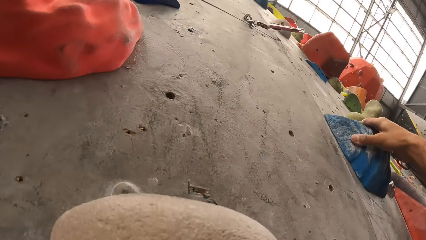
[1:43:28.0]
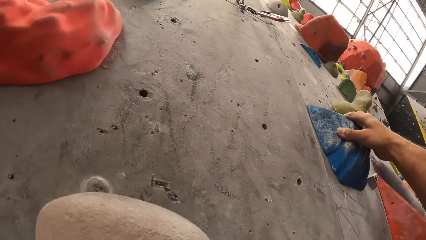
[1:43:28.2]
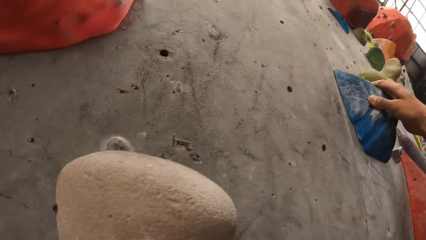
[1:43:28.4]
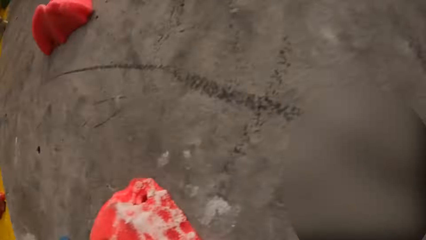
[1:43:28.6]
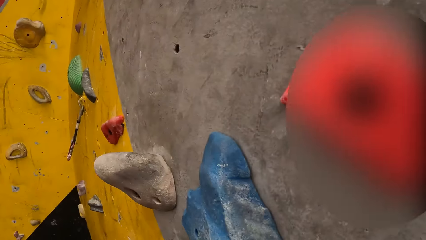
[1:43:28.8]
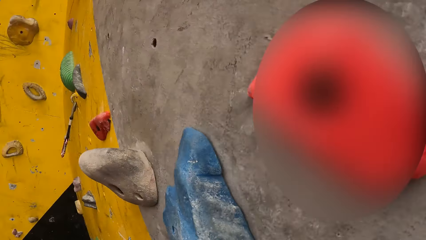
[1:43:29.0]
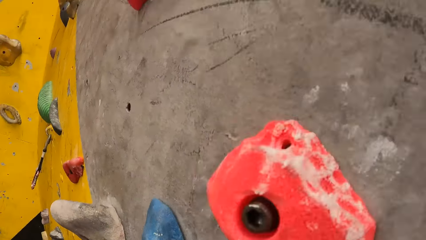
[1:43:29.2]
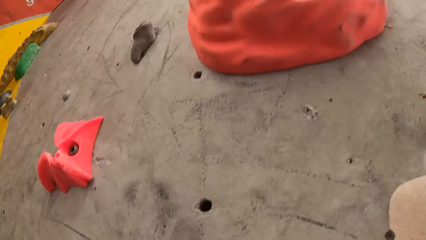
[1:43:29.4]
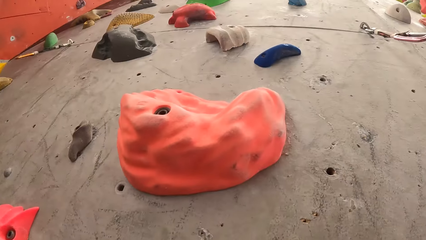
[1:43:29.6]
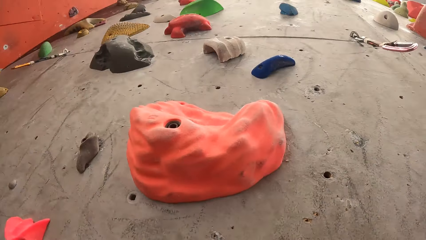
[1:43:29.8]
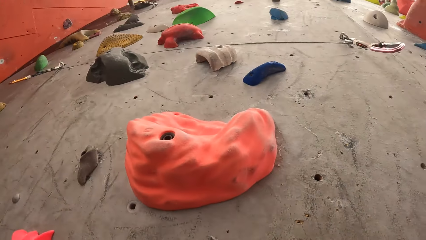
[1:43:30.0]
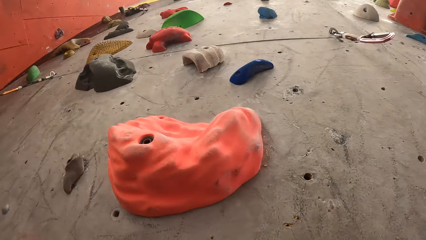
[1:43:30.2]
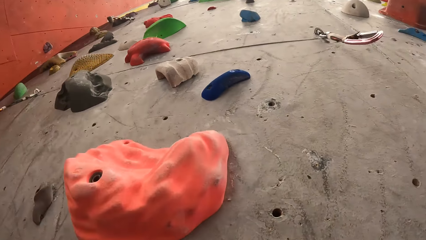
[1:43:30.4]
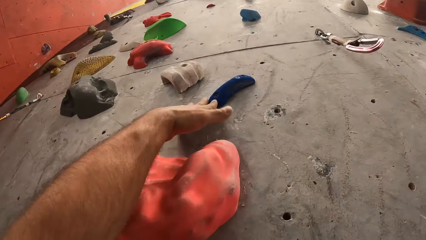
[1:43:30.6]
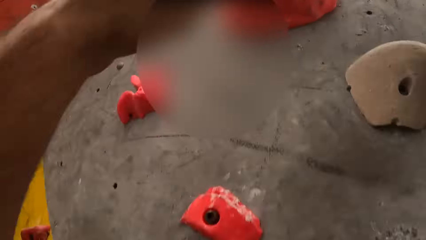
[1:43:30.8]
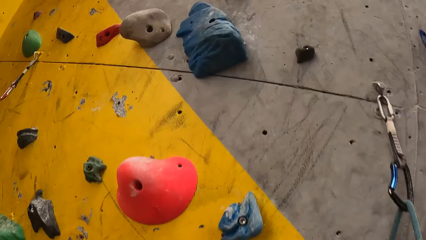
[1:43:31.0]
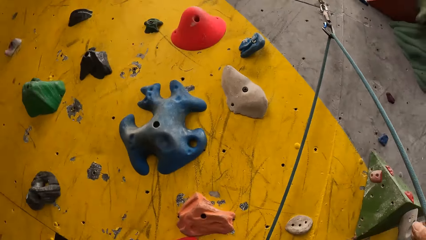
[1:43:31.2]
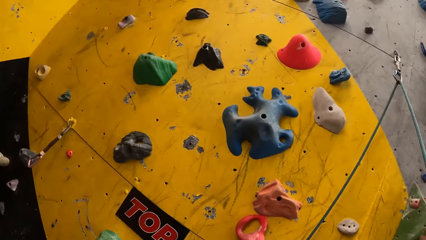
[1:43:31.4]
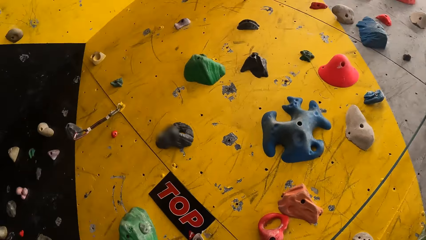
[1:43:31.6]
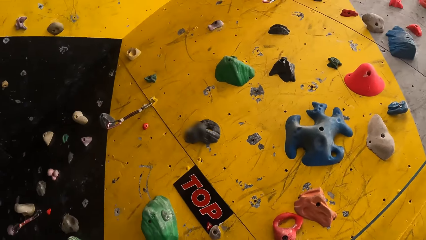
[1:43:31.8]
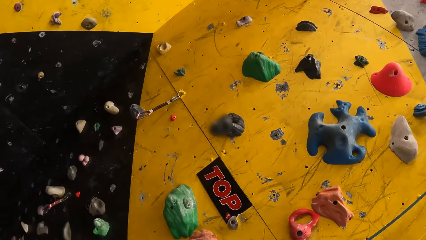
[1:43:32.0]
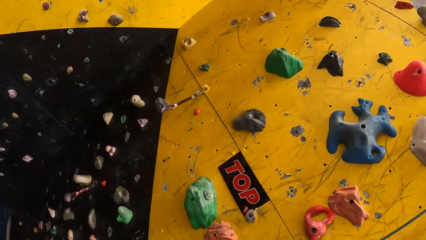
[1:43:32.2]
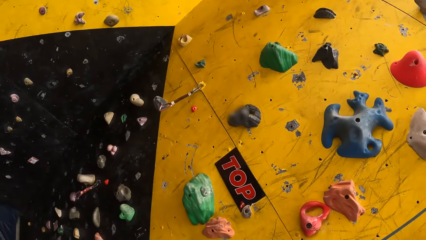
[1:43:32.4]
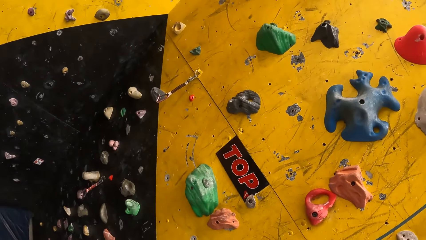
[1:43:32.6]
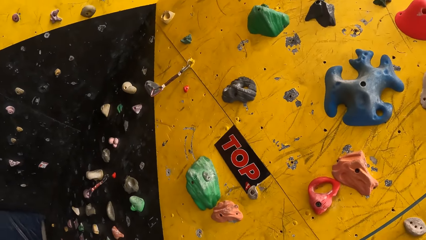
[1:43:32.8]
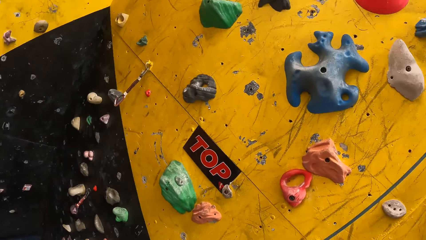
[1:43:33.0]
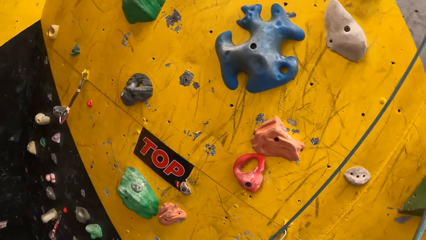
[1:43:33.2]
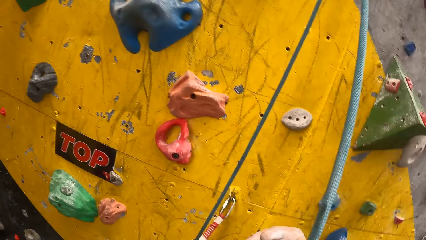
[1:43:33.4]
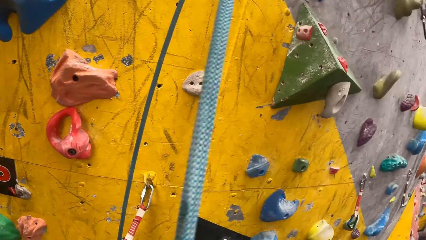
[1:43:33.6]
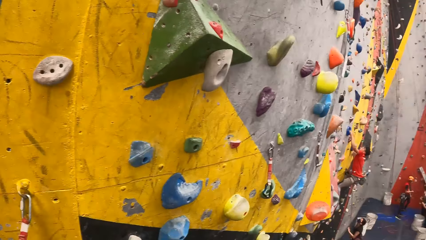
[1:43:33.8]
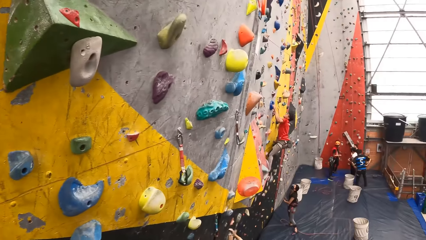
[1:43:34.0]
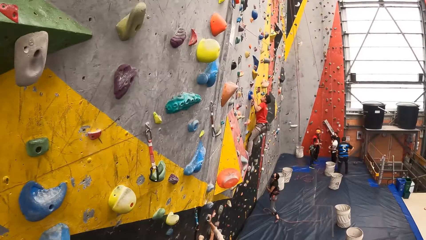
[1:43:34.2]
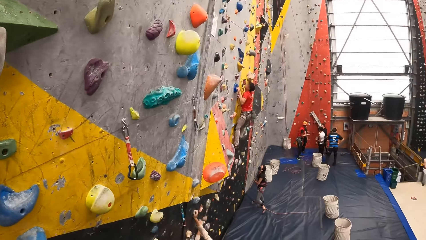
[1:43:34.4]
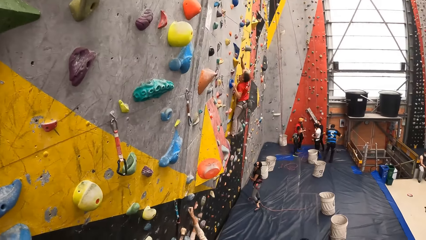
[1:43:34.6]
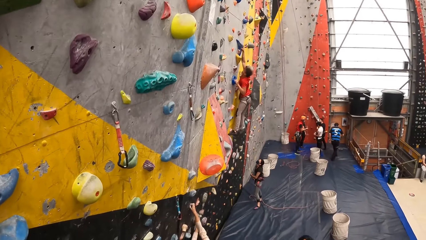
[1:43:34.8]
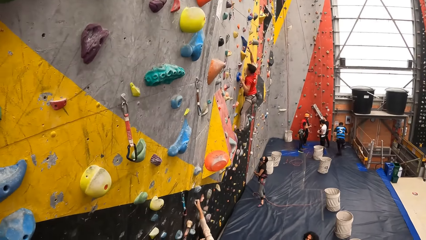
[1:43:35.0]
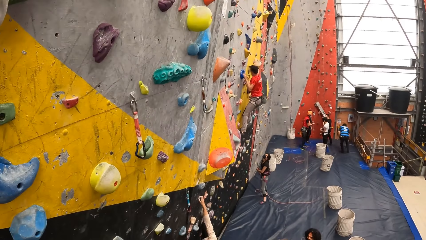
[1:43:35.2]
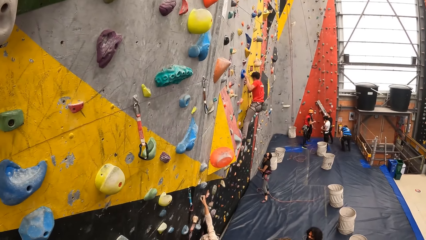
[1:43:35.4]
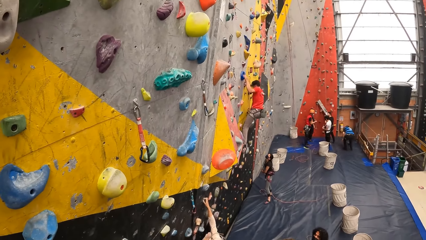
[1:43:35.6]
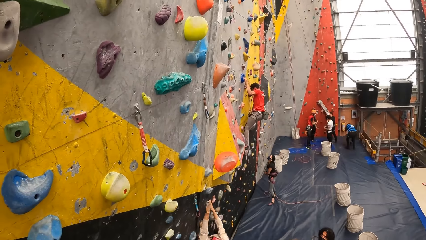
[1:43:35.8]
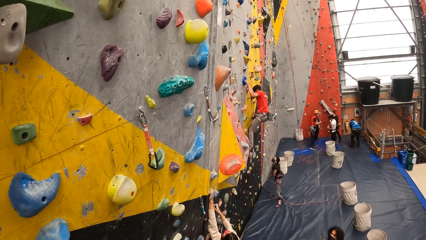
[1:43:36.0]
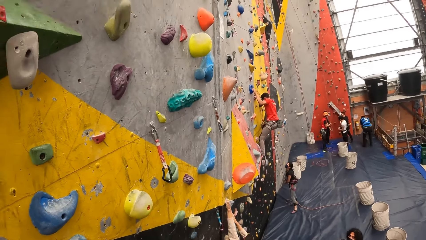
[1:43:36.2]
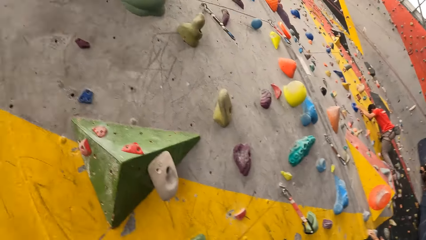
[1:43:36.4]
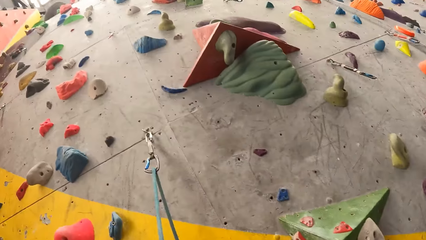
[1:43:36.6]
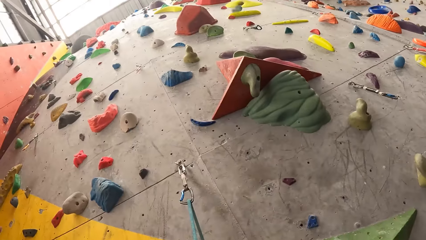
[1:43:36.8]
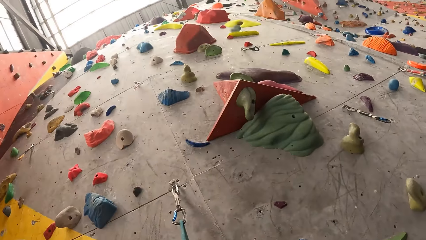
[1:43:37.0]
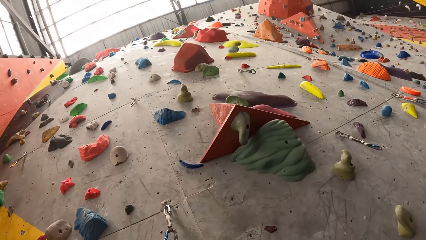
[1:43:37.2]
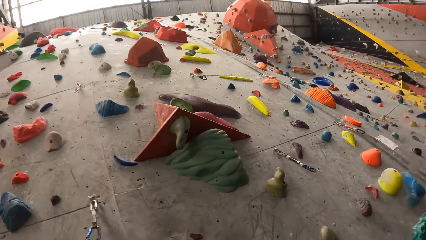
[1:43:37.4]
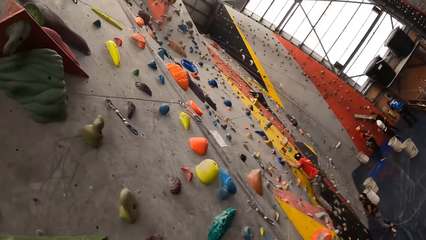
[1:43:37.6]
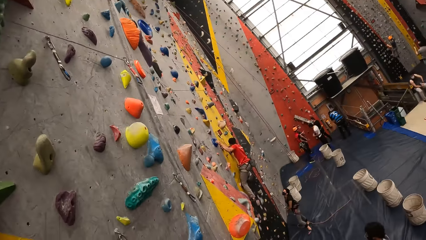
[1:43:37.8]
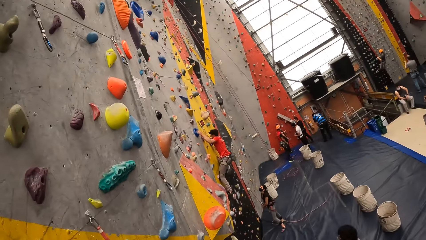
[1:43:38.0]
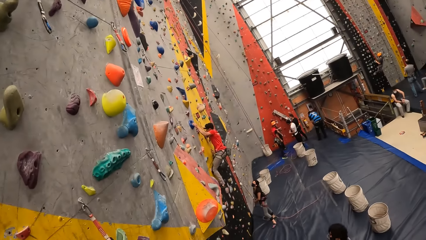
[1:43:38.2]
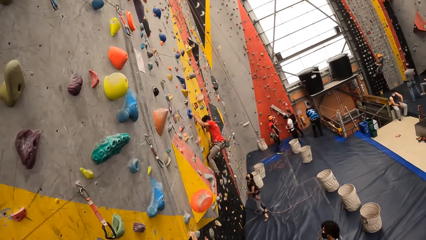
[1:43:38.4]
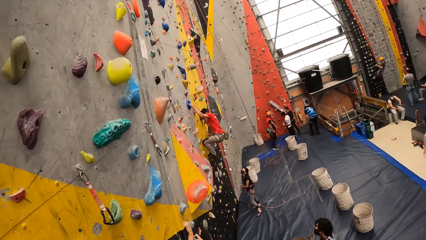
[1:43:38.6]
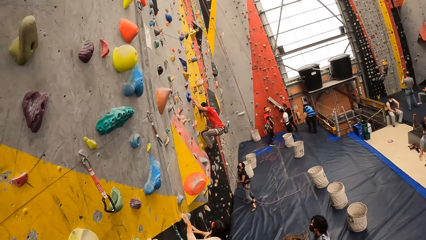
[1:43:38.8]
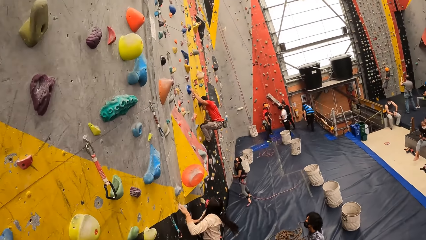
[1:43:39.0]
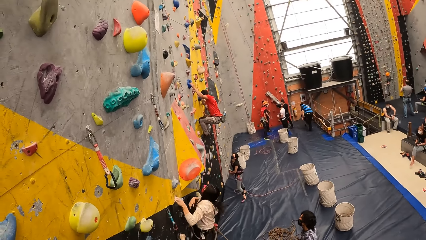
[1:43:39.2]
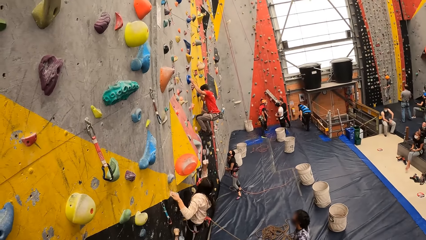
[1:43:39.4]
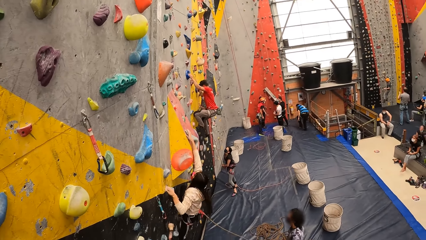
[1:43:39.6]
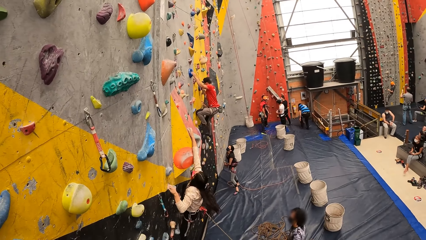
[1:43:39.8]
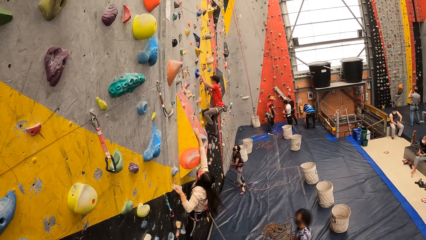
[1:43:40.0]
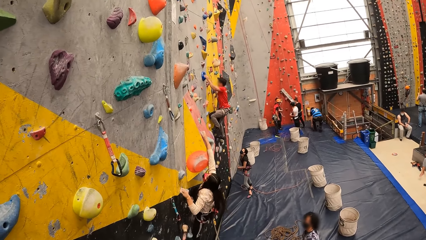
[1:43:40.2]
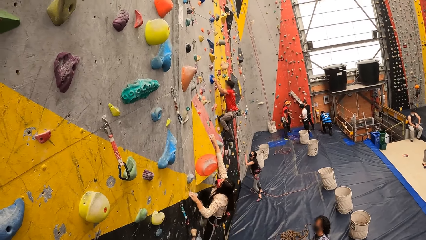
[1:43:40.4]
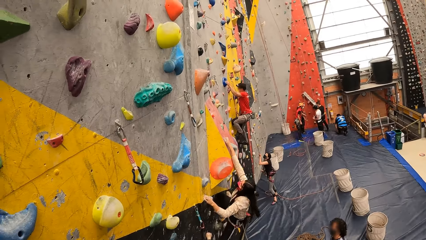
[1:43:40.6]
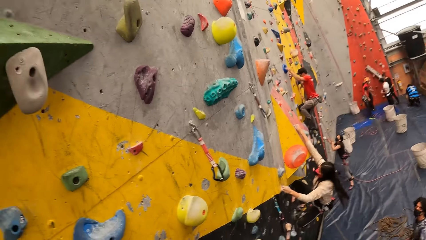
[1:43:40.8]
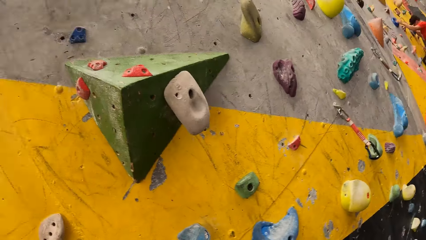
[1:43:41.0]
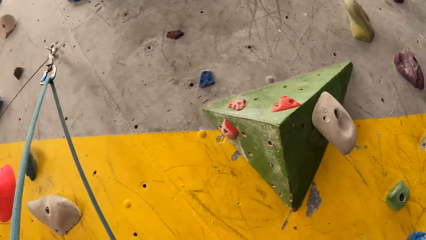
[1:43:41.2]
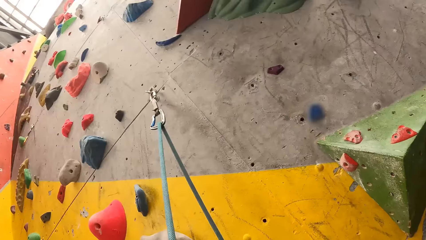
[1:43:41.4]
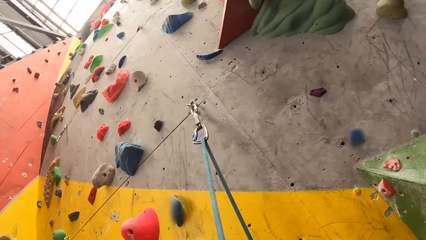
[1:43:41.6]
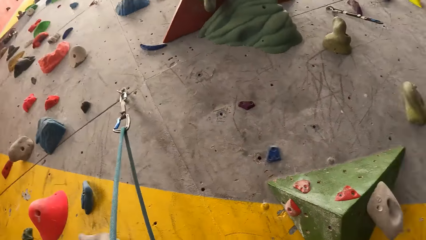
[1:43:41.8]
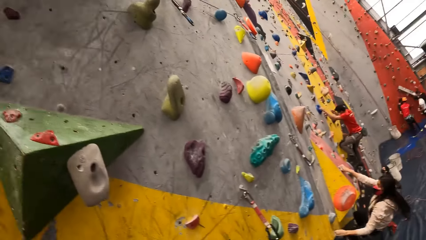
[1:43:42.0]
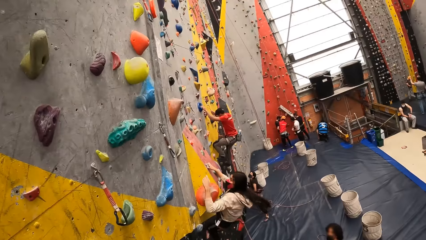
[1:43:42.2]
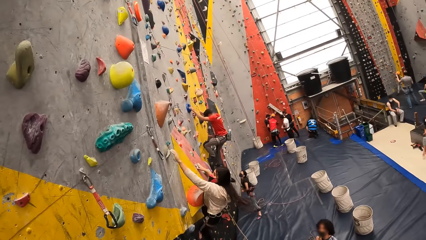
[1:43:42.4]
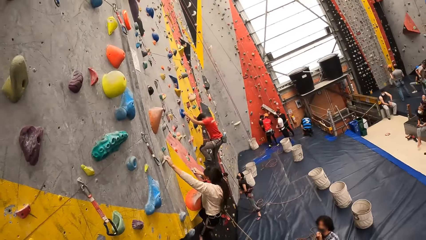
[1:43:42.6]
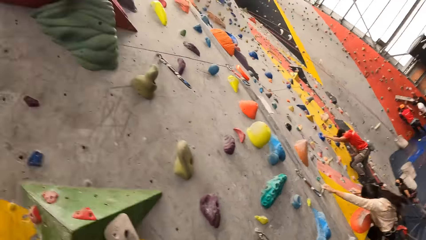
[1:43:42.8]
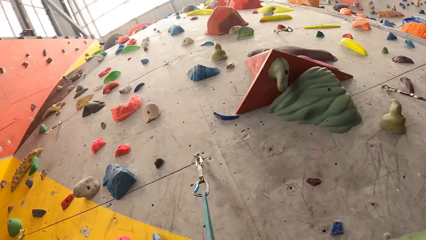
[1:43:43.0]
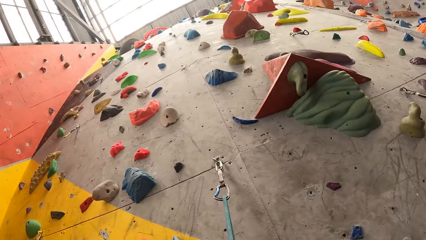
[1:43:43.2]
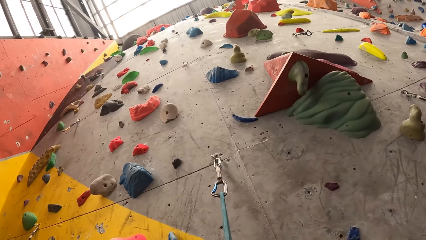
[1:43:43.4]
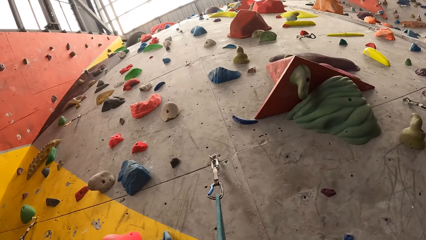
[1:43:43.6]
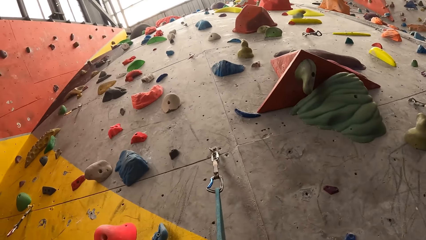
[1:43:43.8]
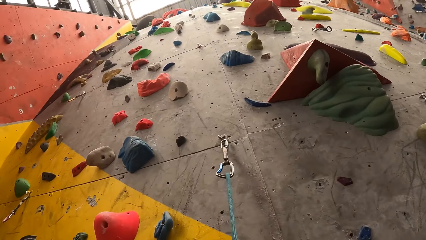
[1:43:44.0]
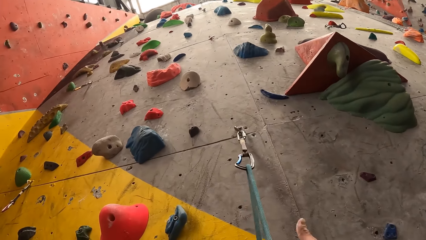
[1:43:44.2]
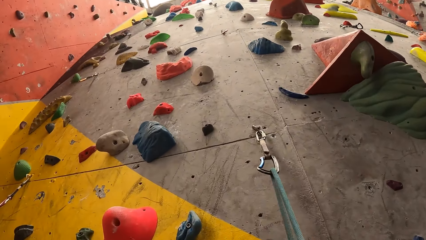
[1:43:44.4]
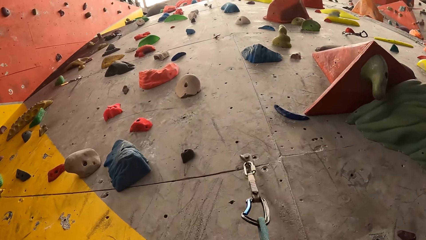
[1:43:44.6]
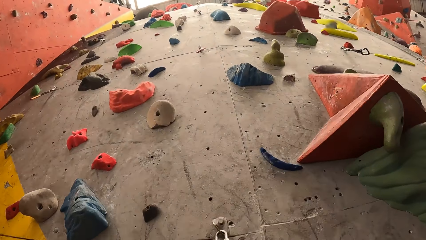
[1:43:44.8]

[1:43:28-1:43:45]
The camera wearer moves a hand up, holds the rock wall and moves the hand down. They move the hand up.
